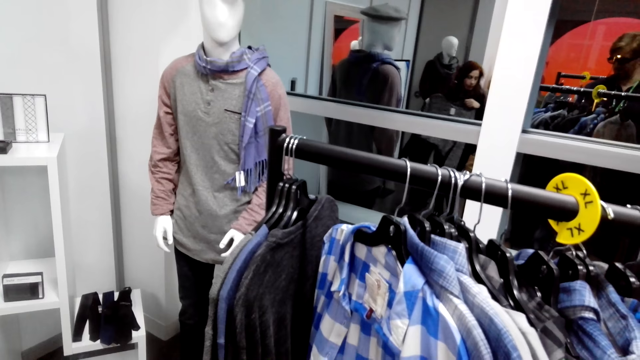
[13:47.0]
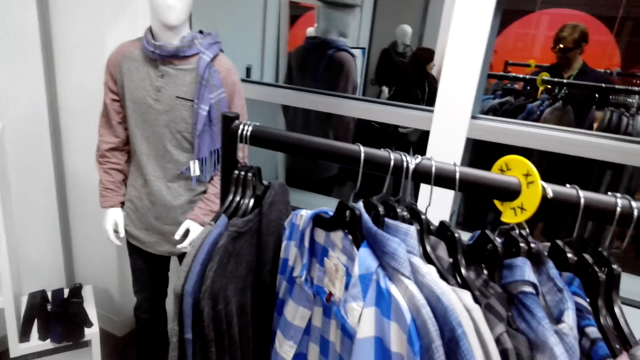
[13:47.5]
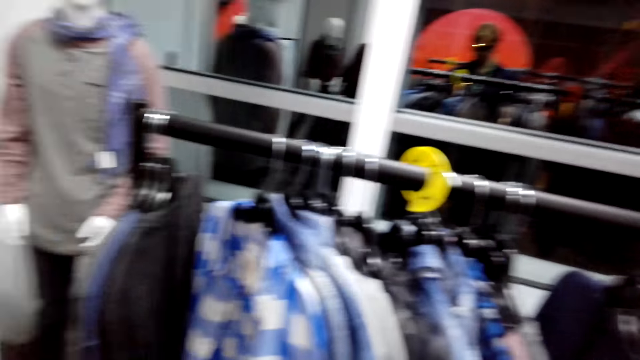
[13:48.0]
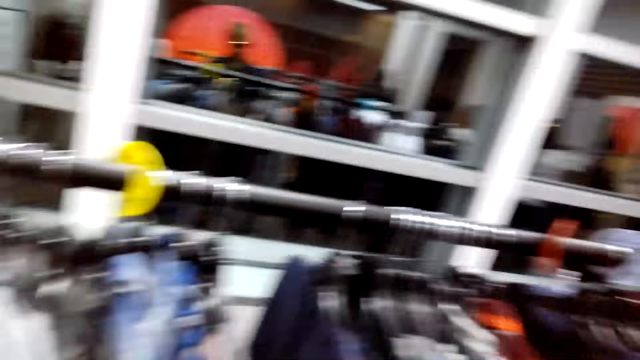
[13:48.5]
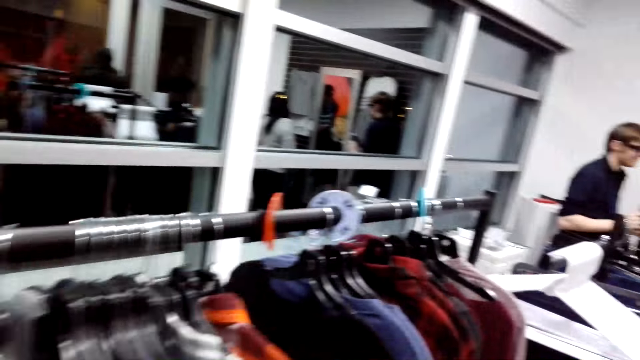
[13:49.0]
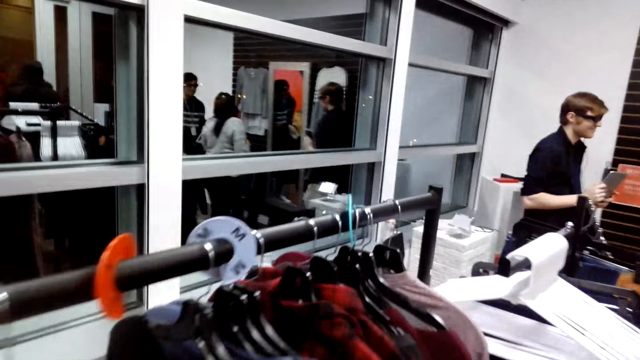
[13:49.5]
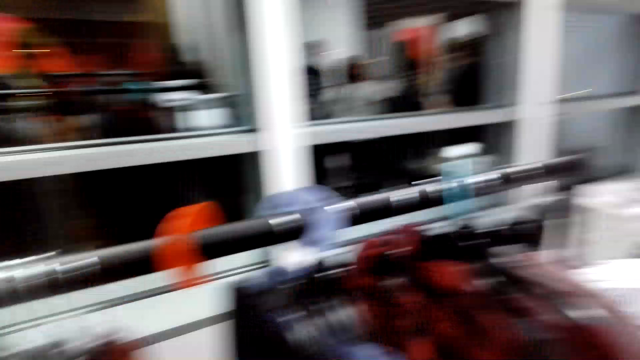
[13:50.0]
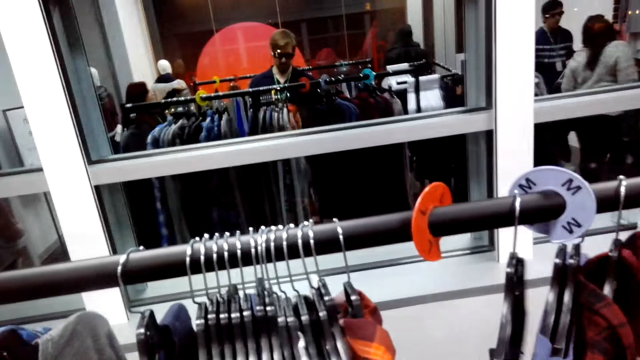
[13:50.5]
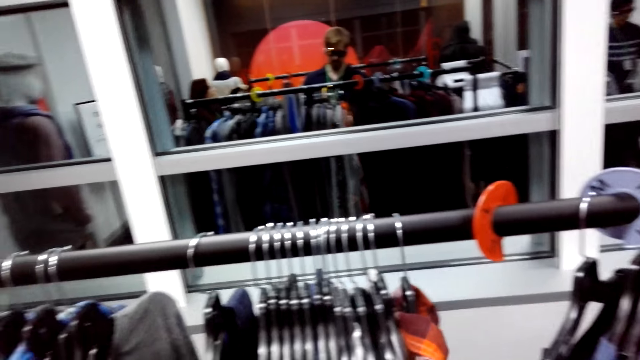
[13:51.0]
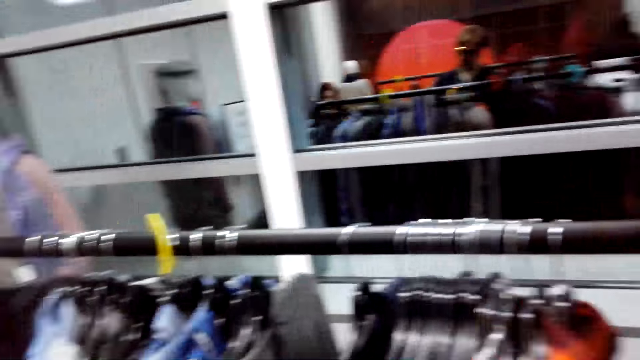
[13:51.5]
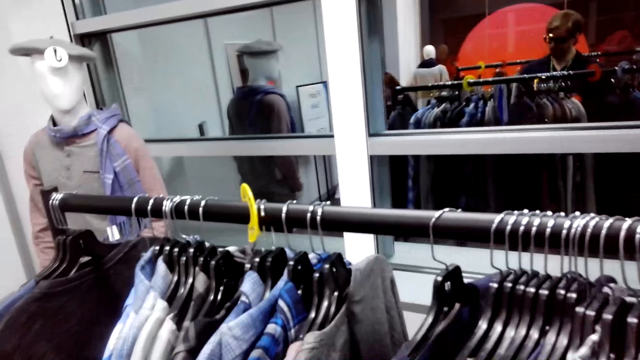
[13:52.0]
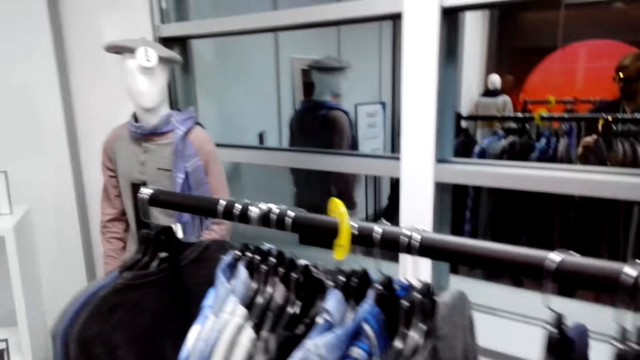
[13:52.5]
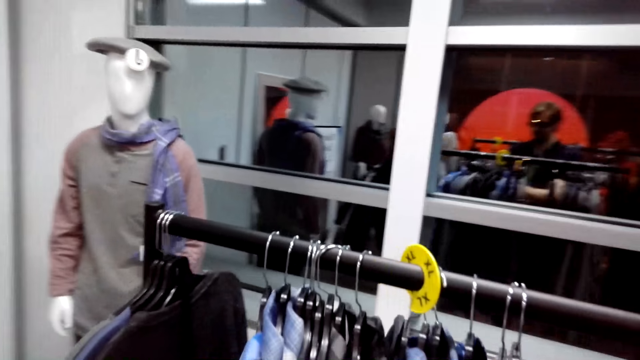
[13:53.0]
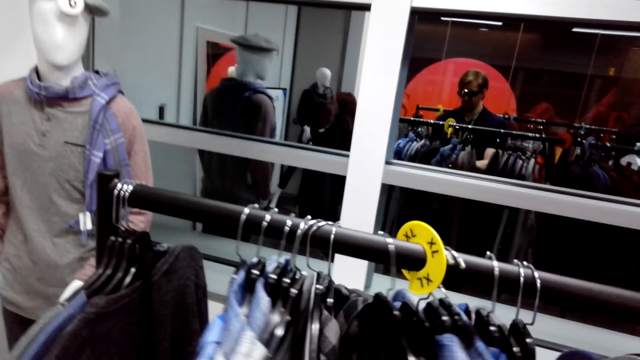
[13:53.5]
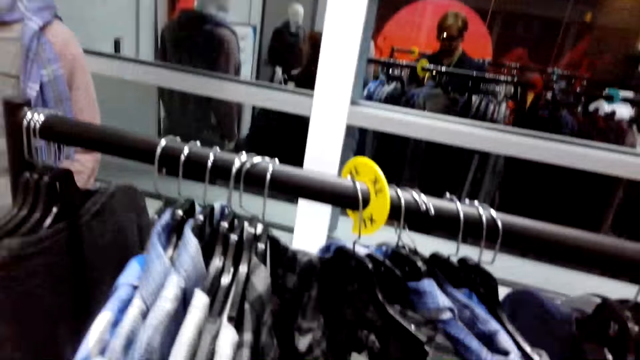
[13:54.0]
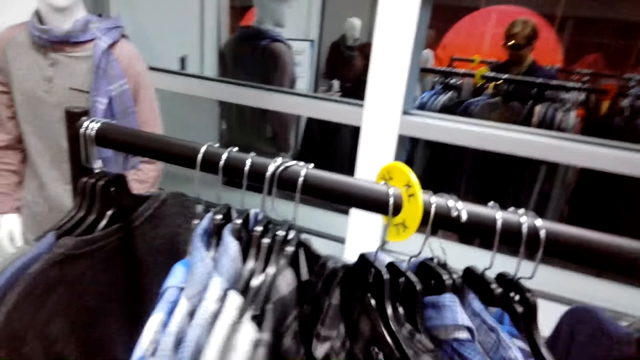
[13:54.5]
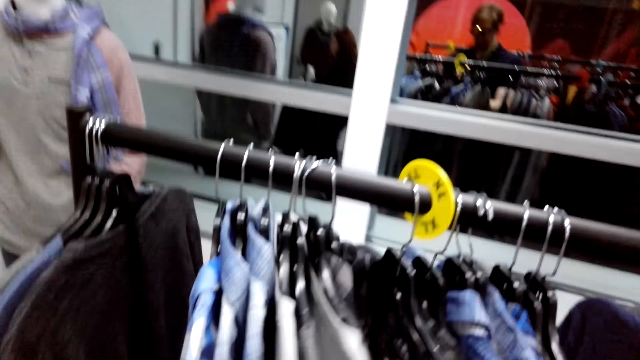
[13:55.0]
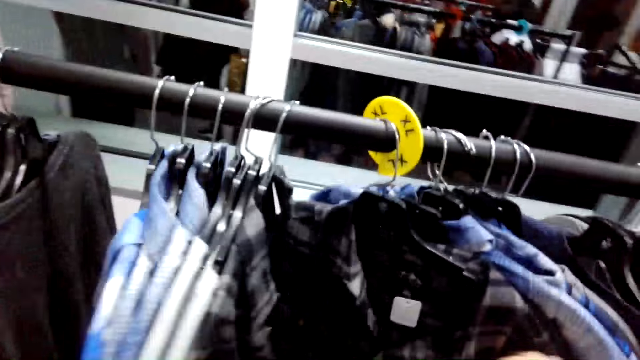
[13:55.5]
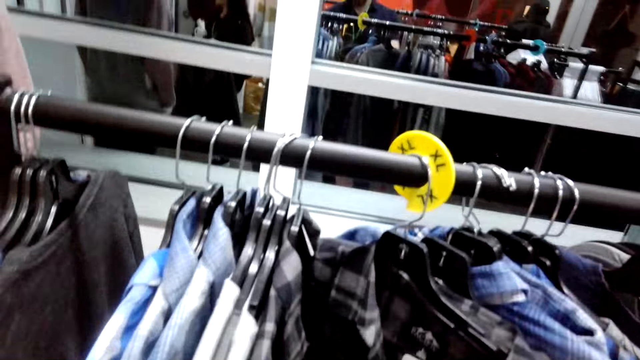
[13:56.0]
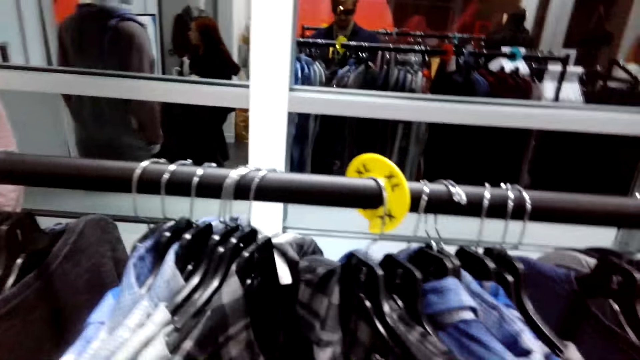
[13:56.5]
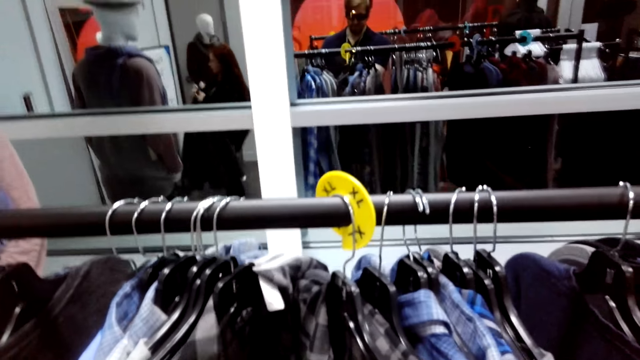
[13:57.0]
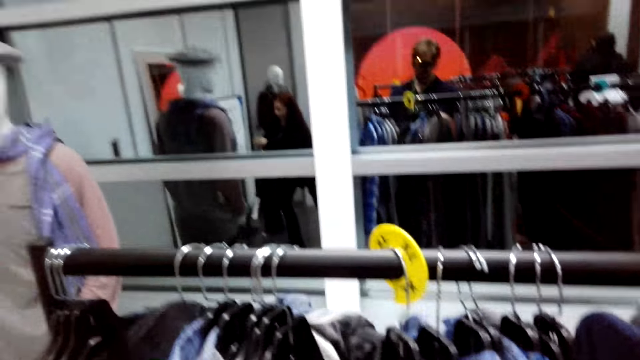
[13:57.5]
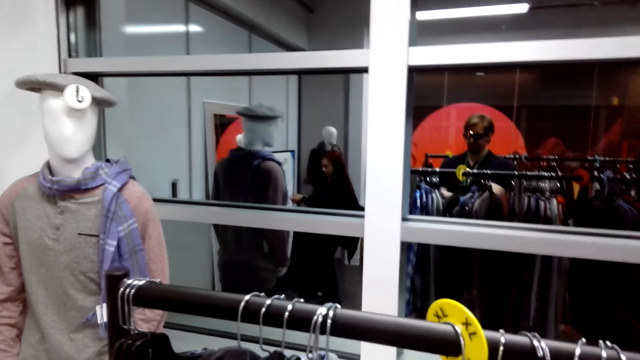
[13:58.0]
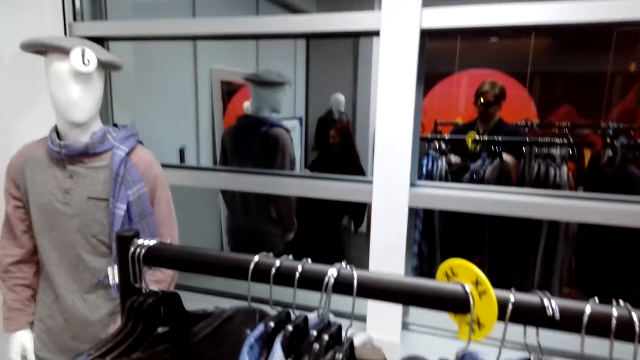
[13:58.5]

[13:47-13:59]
The camera wearer checks the cloth. They touch a shirt. They turn around the shop. They look back. They move the cloth. They walk around the shop. They check the cloth. They touch cloths on the stand.

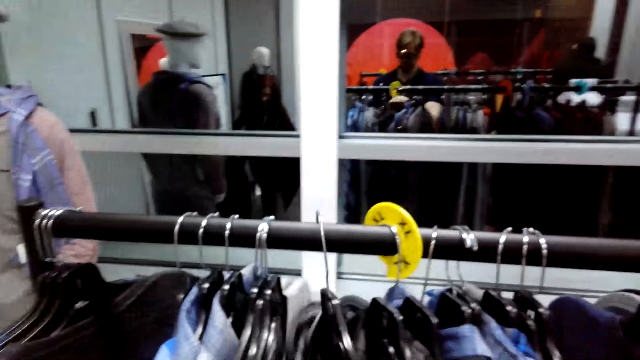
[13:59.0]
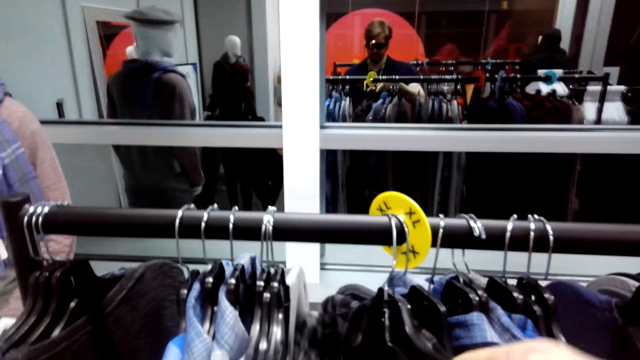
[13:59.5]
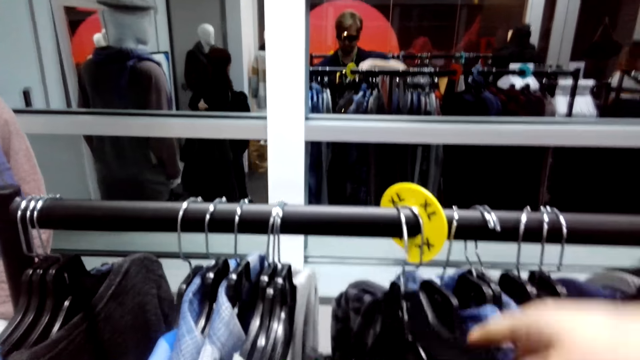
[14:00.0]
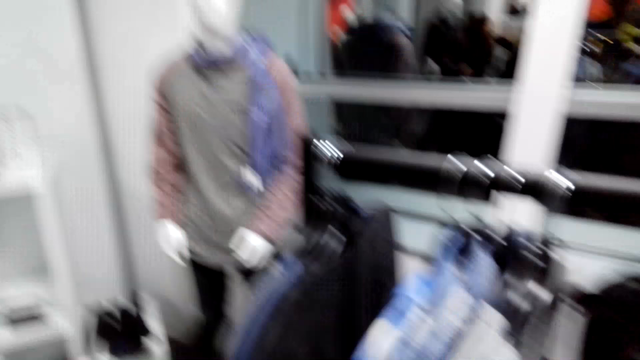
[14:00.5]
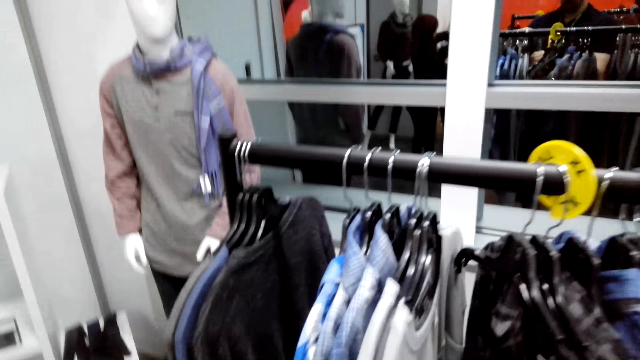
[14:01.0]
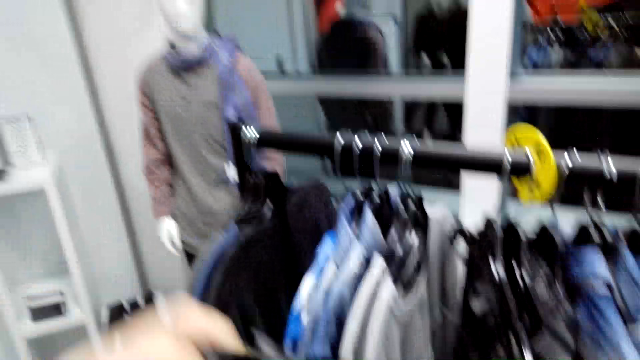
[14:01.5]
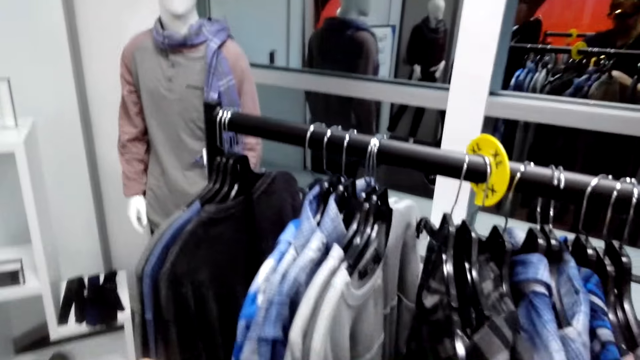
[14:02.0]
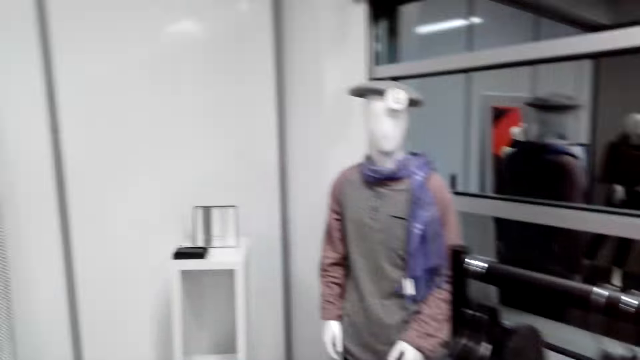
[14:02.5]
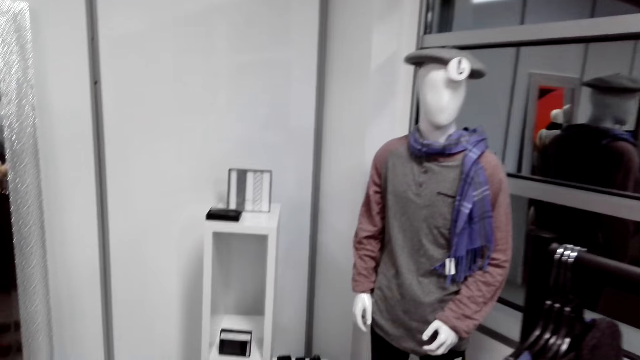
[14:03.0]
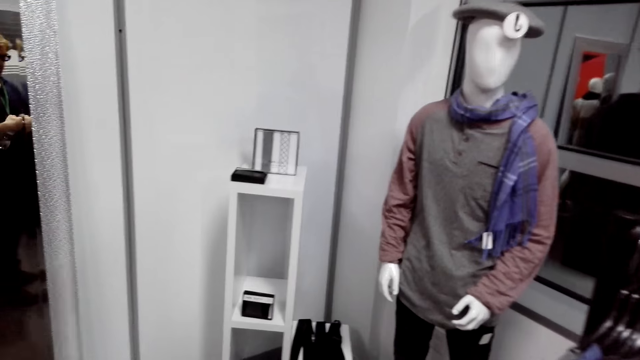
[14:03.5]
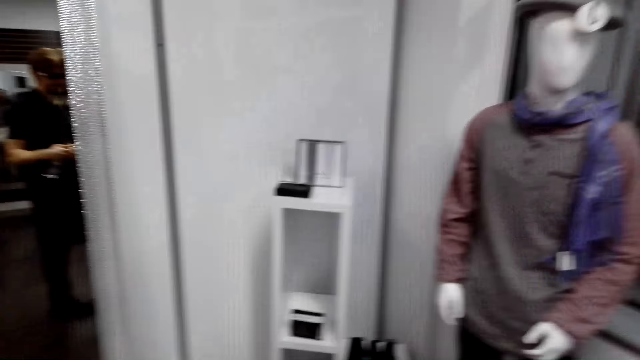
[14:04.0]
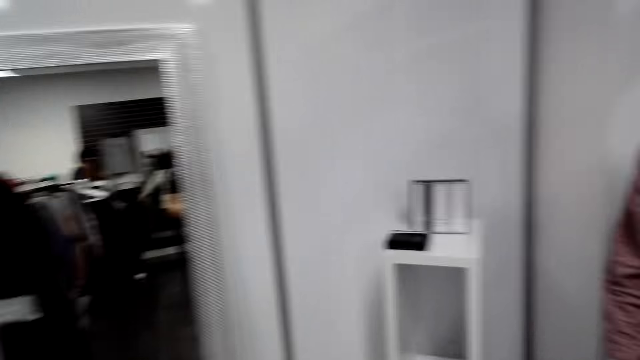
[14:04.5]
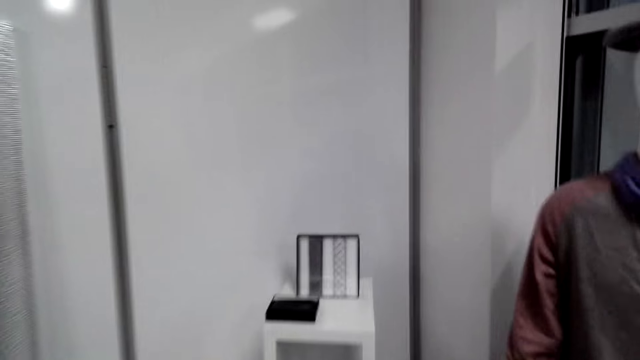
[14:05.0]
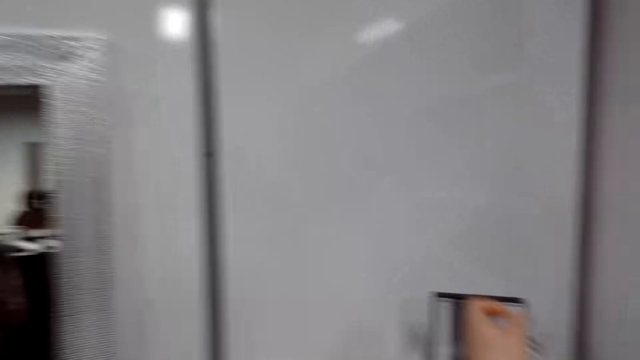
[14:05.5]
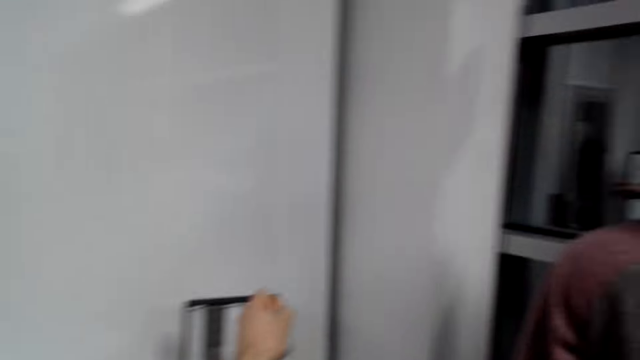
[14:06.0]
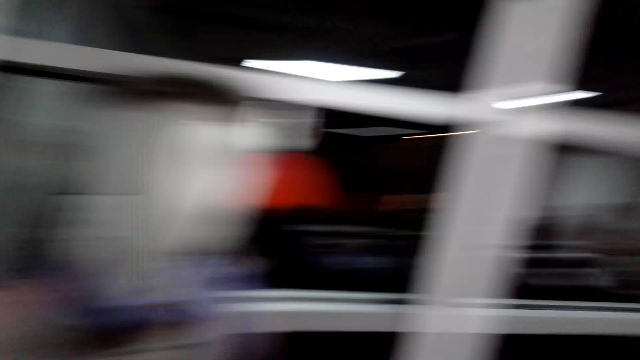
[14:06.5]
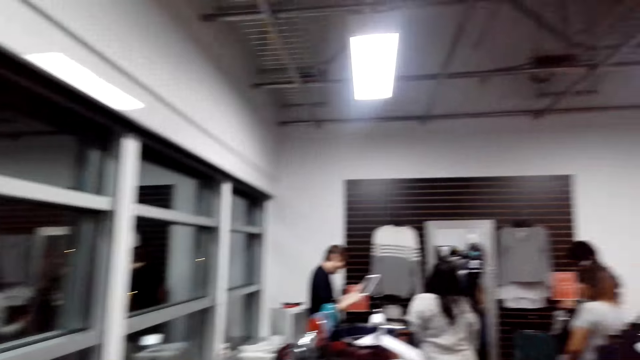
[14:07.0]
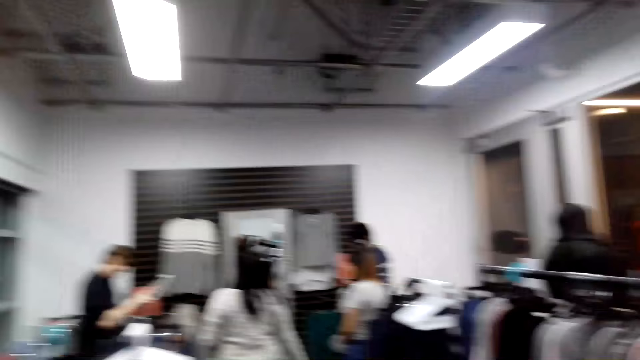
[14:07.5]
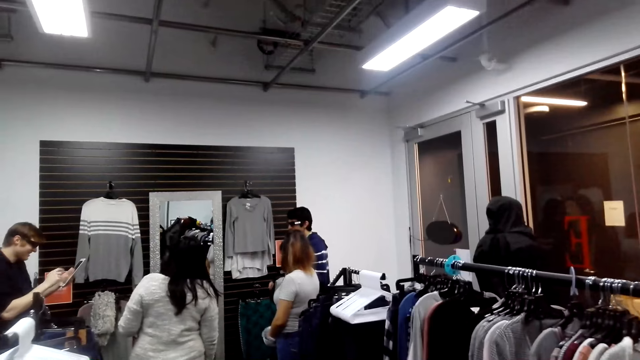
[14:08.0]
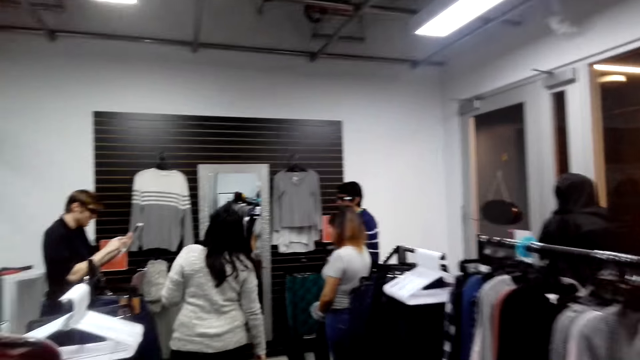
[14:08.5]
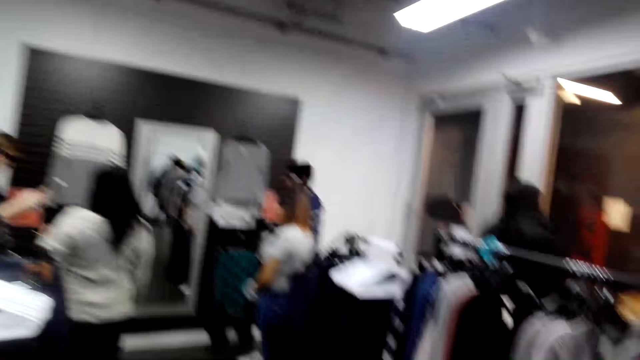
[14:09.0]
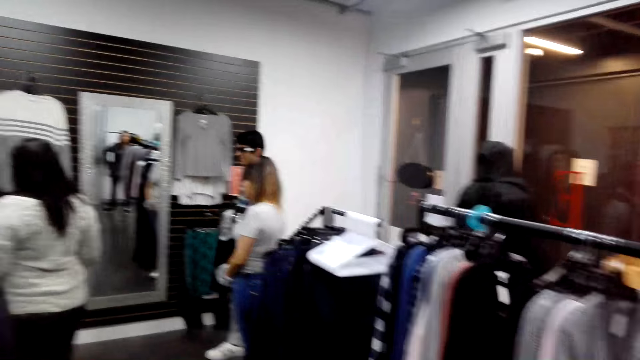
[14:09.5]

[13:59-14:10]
The camera wearer takes the cloth from the hanger. They hold the cloth. They move around the shop.
